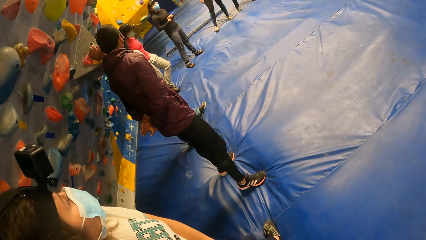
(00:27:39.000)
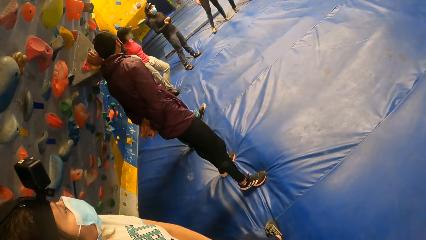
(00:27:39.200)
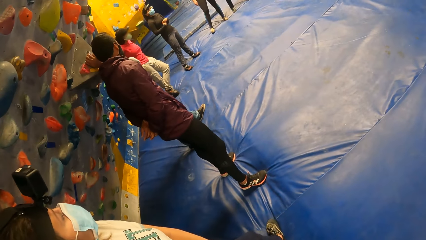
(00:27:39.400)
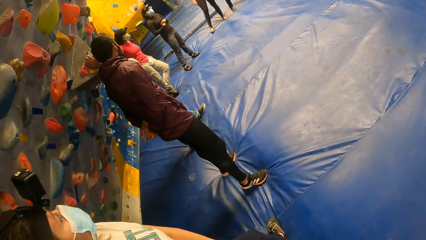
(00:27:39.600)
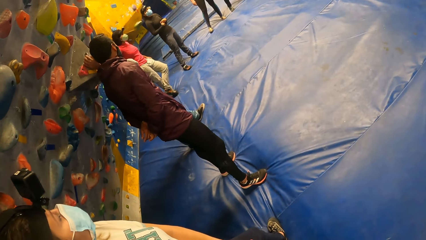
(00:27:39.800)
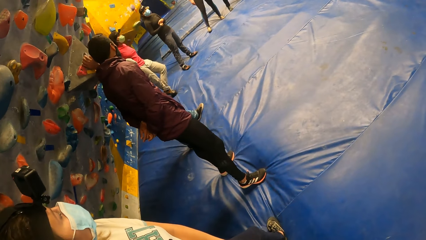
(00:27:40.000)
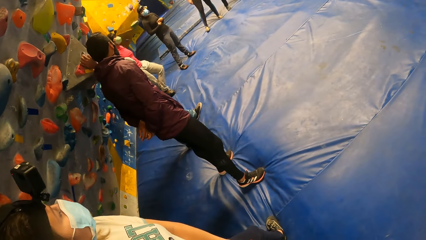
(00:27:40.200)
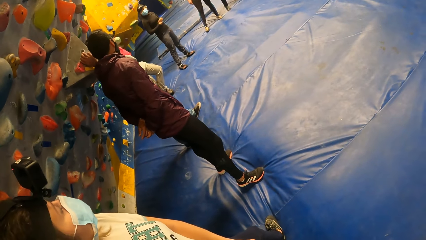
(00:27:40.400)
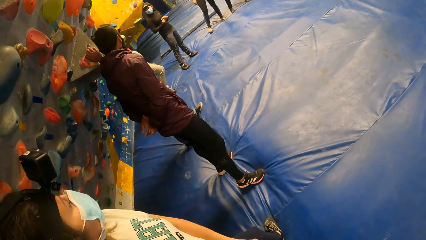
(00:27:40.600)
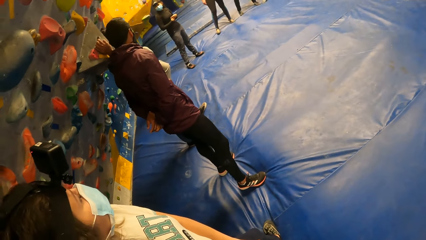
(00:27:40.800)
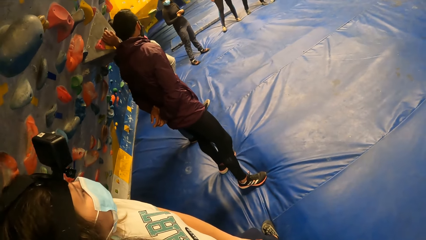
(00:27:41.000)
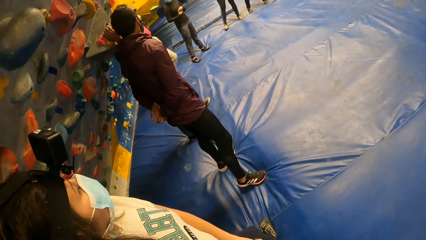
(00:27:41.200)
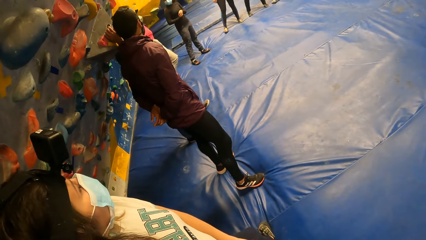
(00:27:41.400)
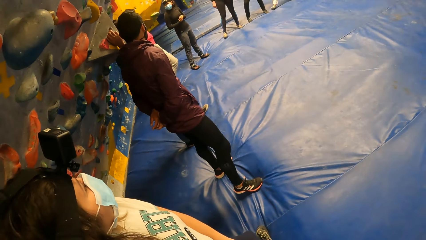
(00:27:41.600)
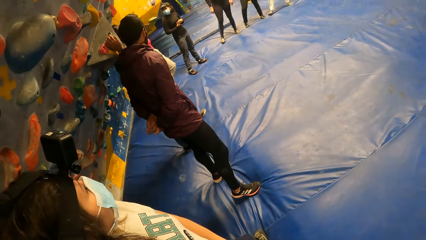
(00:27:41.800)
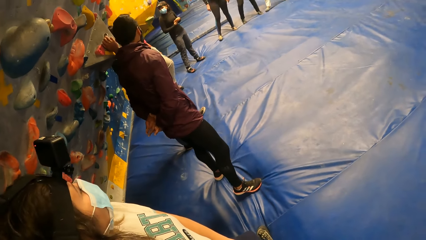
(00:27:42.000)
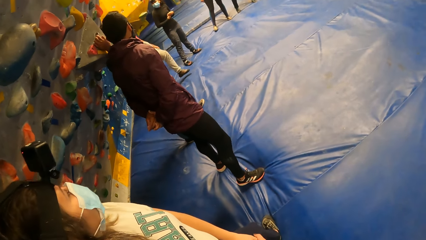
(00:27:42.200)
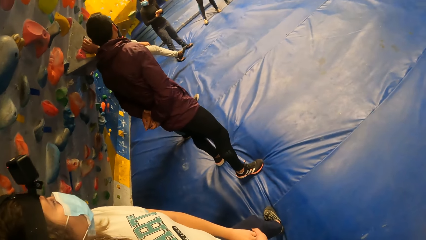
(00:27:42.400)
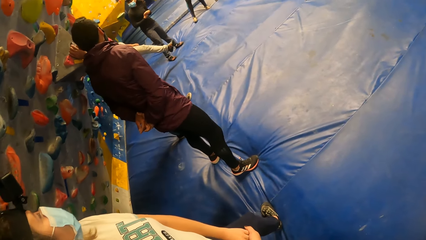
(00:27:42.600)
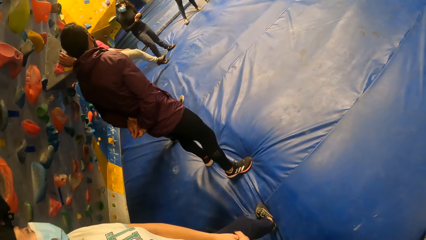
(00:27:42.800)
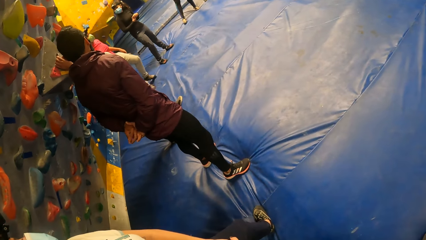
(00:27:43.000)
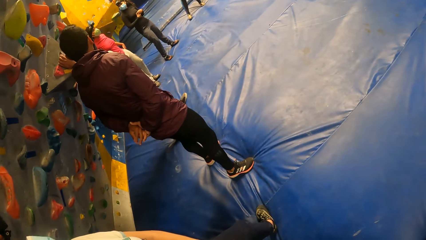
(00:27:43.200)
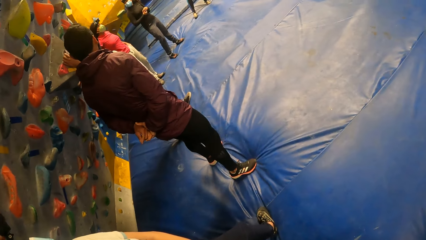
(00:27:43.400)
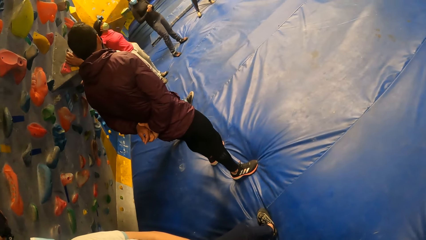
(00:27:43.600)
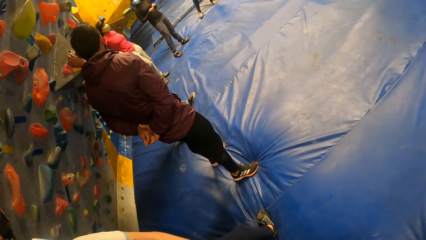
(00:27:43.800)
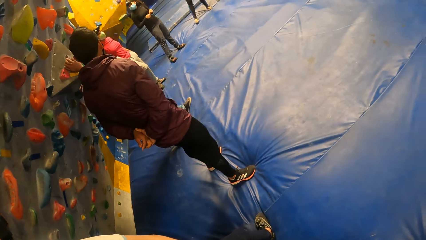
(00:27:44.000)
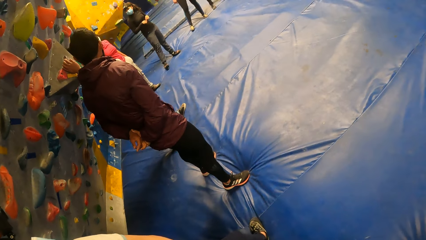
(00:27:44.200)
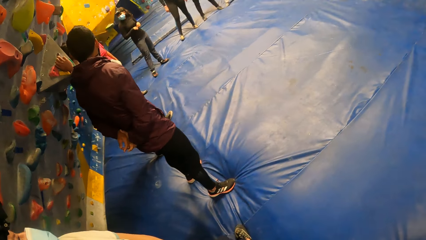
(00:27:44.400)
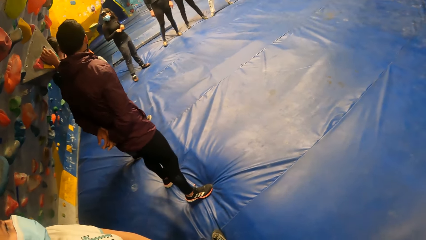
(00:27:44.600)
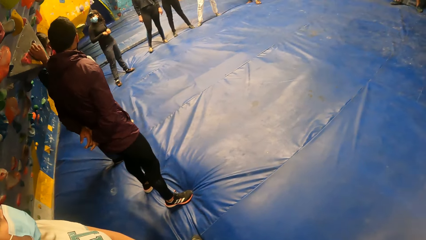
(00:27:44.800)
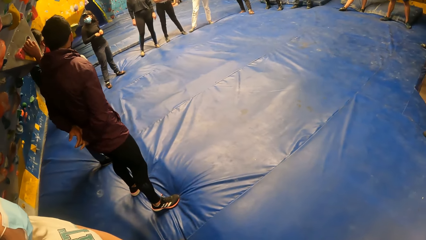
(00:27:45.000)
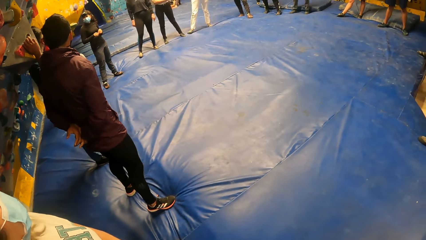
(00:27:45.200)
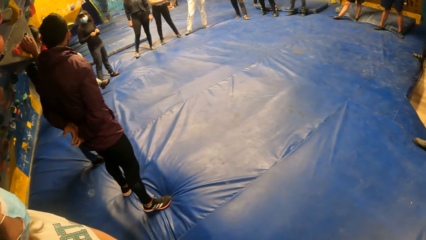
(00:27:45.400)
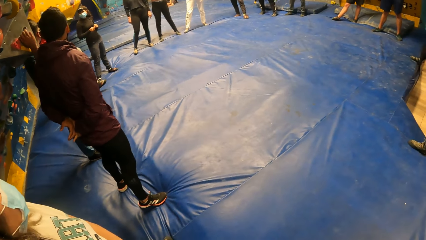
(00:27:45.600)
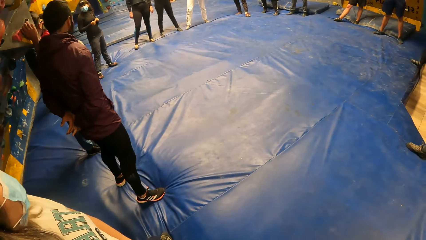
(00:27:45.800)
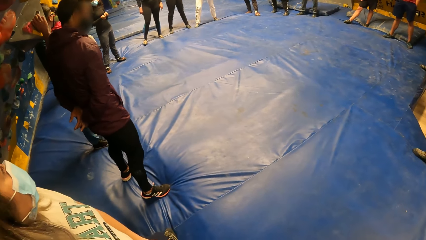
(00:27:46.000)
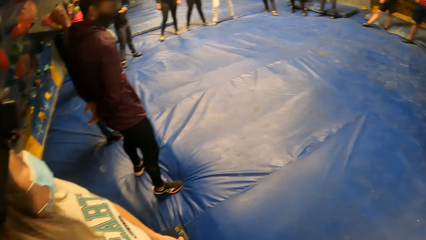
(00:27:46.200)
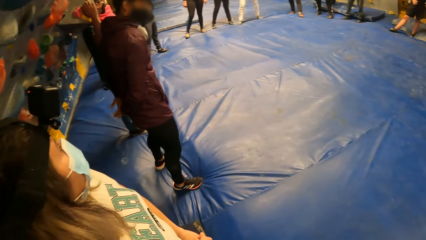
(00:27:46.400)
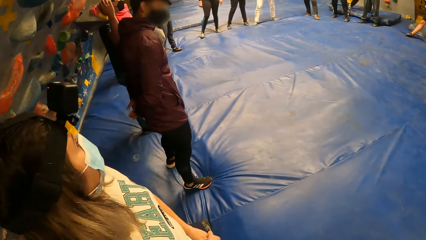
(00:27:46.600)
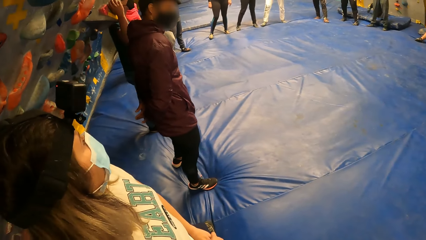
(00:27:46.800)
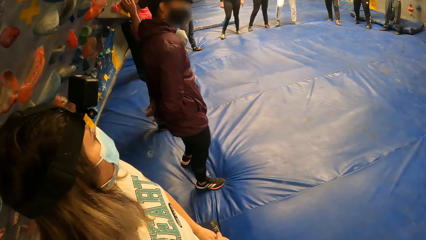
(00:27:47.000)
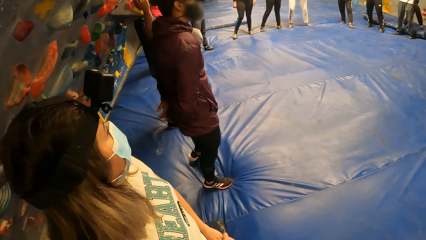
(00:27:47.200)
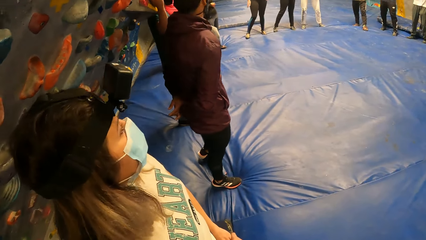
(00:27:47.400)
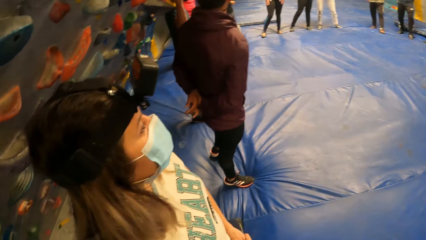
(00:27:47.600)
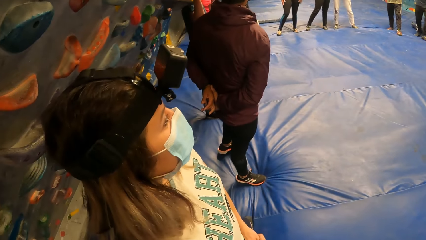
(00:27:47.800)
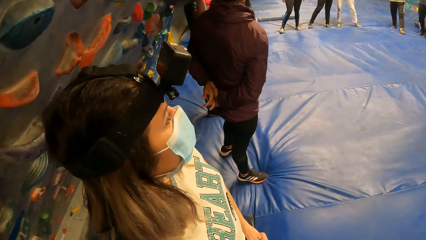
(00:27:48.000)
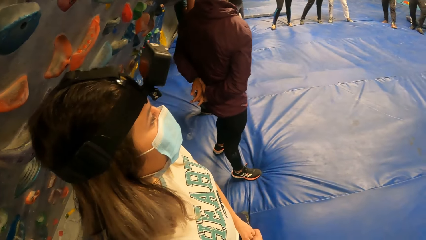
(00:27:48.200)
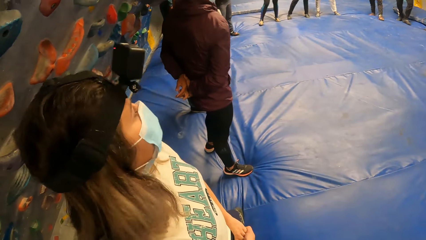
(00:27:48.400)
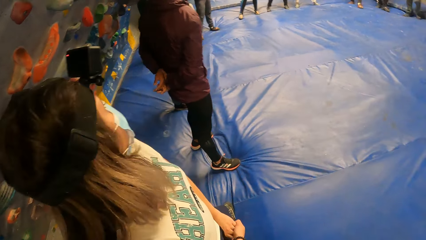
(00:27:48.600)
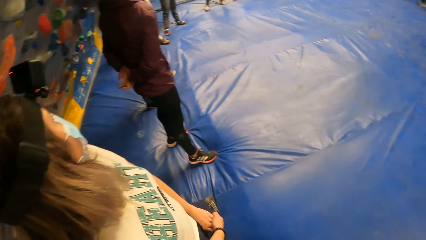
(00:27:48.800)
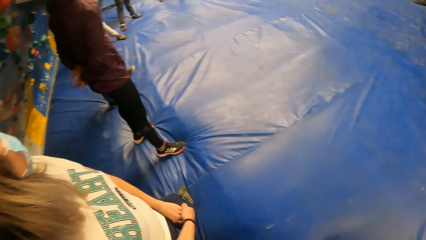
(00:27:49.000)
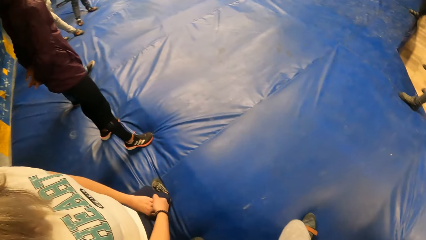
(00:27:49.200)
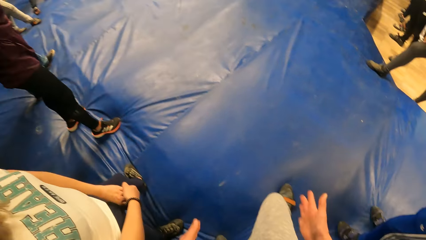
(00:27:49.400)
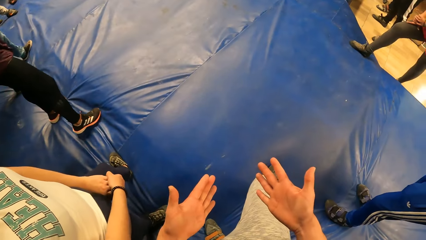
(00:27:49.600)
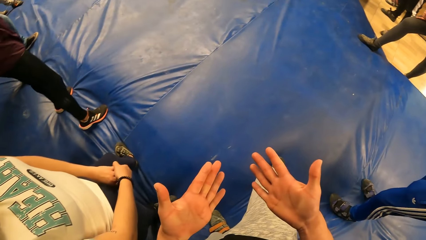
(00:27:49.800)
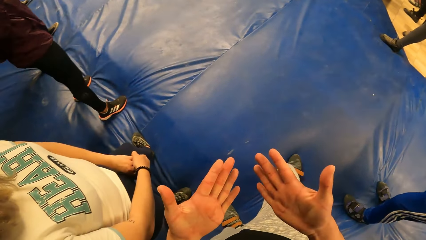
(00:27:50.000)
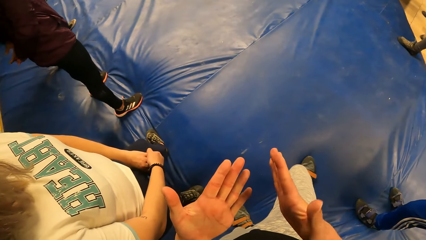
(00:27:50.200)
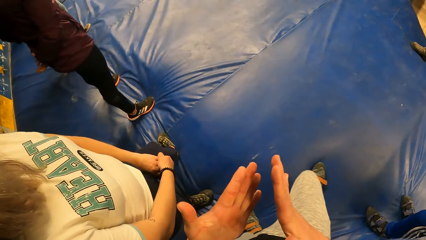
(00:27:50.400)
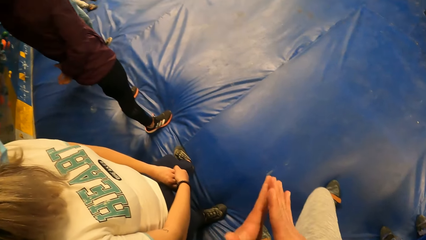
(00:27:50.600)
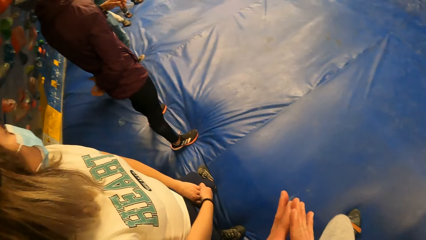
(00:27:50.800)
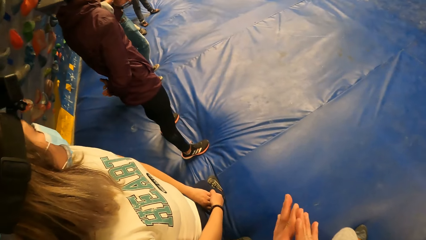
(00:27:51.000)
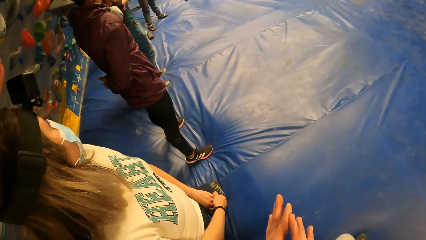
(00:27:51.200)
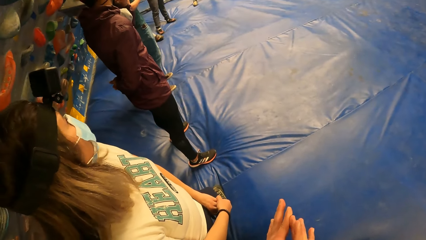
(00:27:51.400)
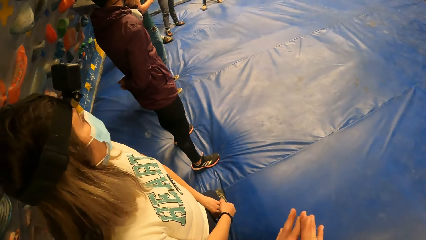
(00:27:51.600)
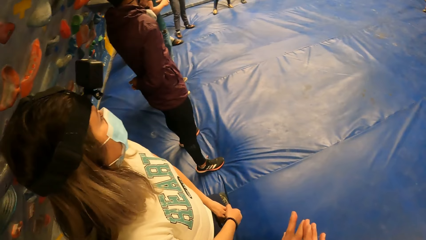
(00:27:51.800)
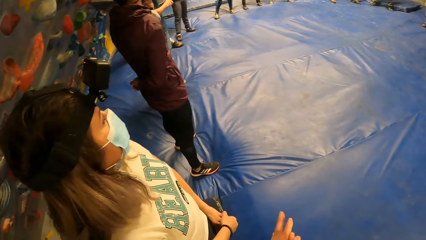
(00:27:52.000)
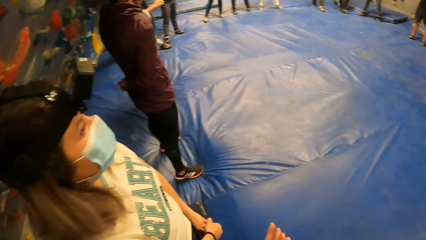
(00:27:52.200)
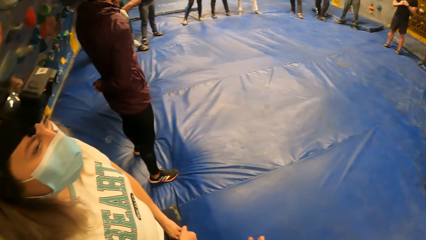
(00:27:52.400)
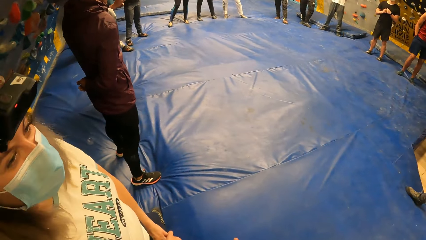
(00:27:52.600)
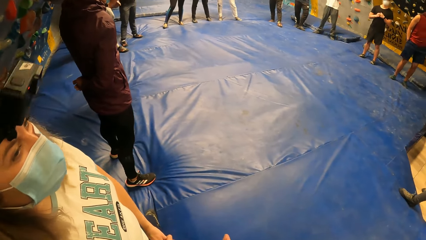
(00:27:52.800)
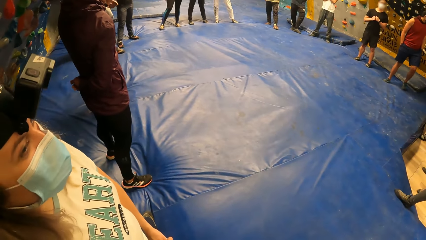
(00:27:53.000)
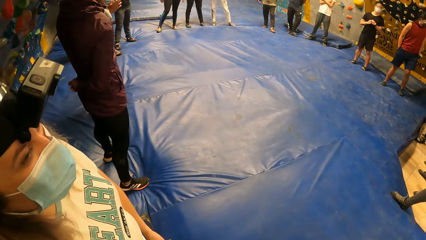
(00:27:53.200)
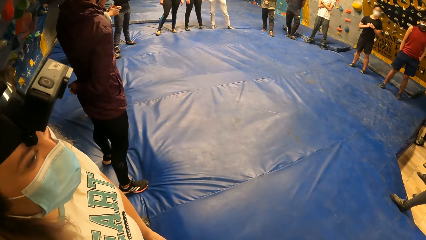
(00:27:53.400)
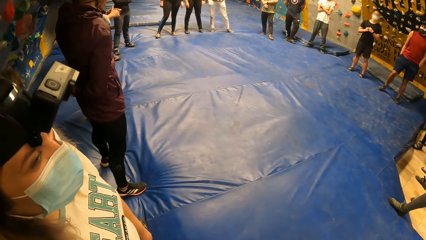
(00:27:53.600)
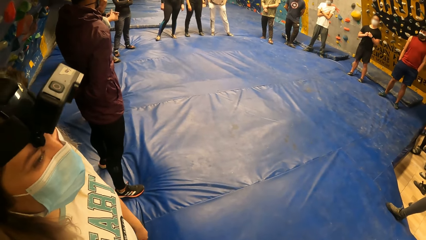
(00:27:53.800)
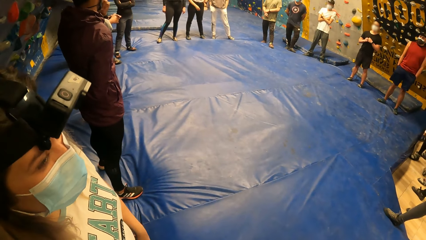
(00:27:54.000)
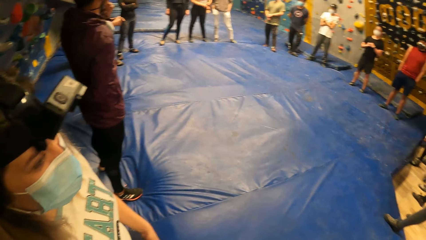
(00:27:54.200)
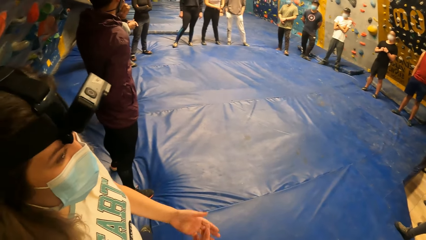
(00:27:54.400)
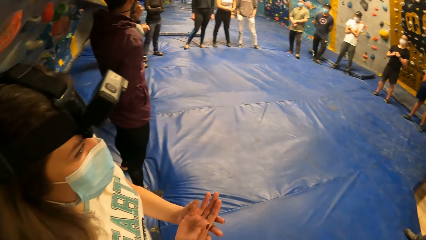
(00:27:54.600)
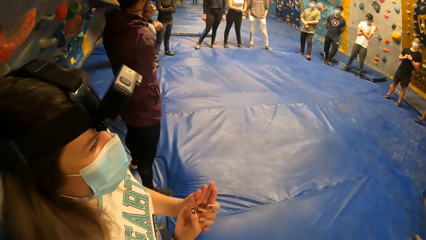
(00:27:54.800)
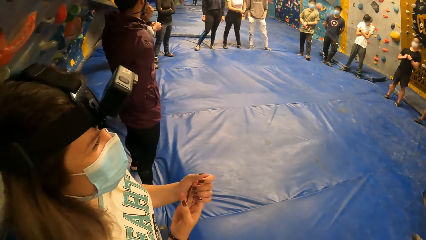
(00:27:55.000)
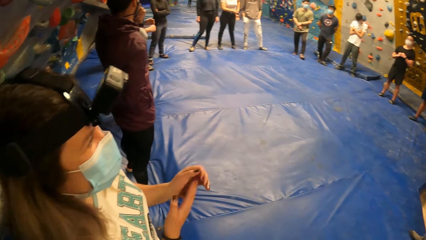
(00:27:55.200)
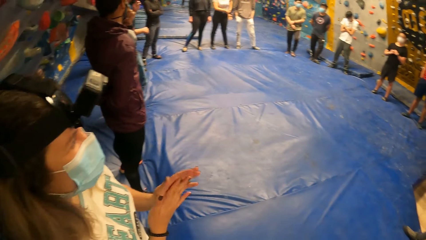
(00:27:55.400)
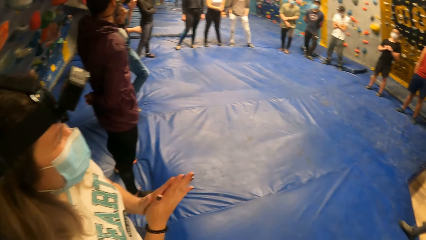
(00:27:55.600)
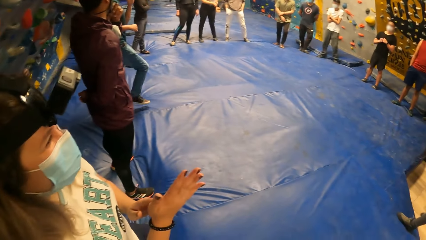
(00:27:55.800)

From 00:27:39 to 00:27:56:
The camera wearer stares at the people. He looks at the hands. He rubs his hands. He stares at a lady. He turns around the room.
